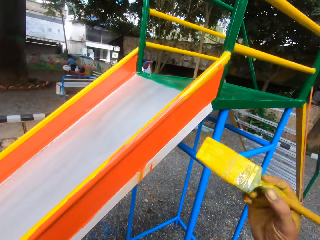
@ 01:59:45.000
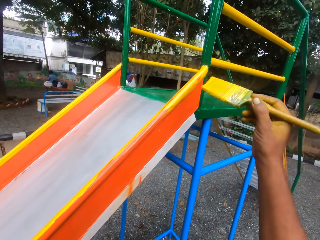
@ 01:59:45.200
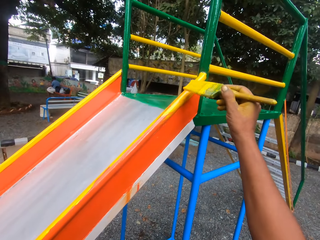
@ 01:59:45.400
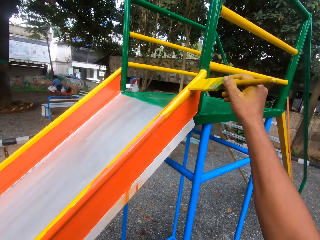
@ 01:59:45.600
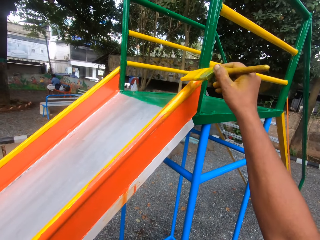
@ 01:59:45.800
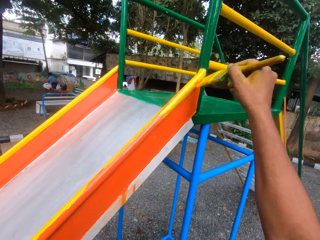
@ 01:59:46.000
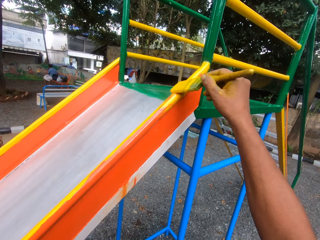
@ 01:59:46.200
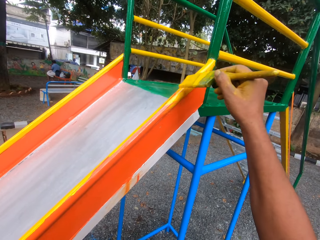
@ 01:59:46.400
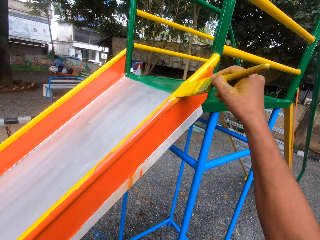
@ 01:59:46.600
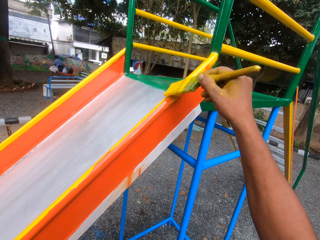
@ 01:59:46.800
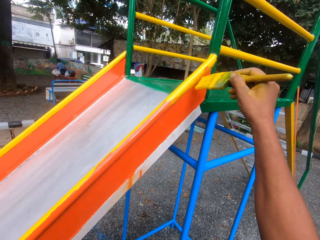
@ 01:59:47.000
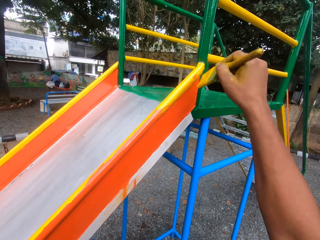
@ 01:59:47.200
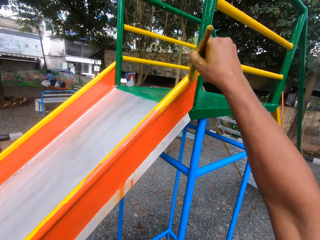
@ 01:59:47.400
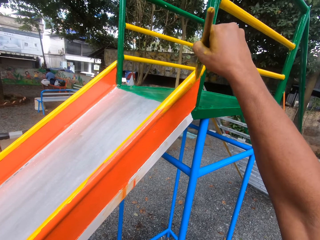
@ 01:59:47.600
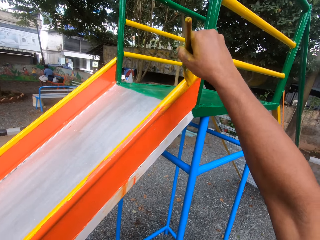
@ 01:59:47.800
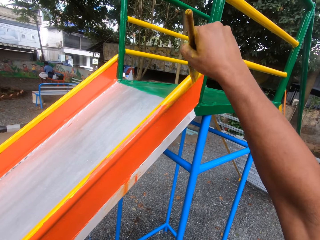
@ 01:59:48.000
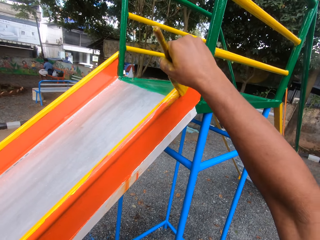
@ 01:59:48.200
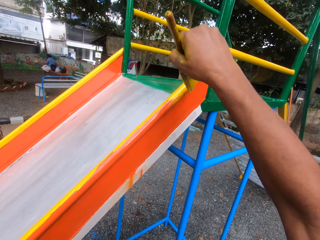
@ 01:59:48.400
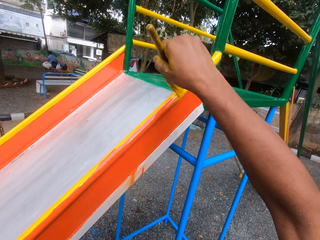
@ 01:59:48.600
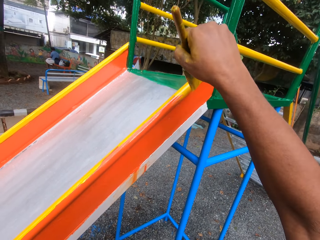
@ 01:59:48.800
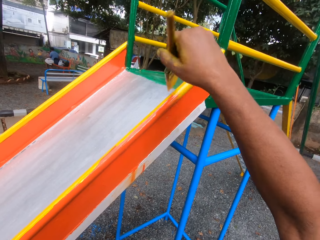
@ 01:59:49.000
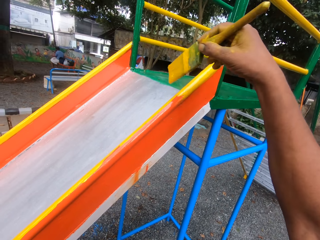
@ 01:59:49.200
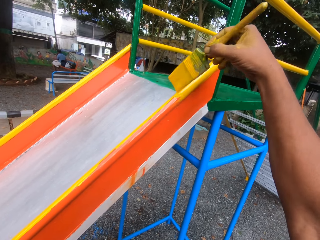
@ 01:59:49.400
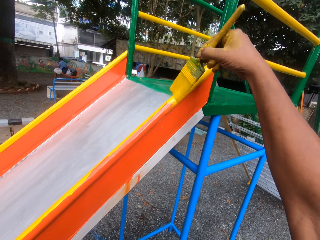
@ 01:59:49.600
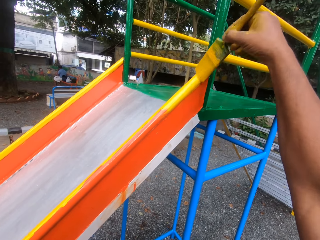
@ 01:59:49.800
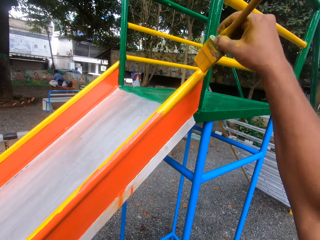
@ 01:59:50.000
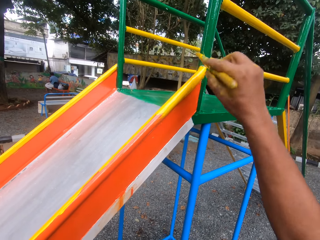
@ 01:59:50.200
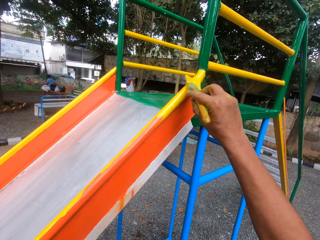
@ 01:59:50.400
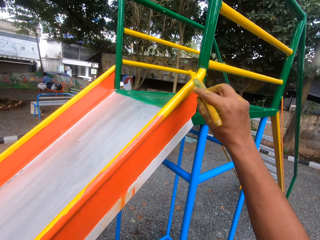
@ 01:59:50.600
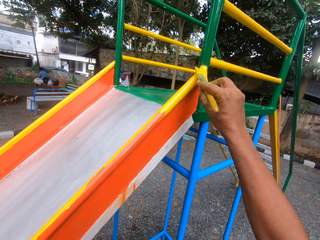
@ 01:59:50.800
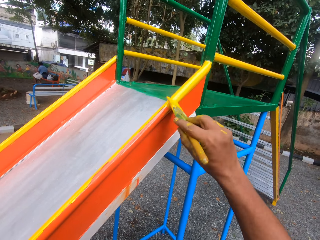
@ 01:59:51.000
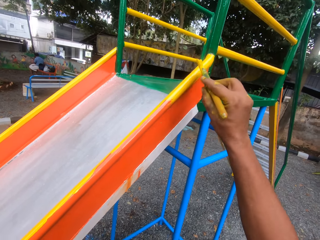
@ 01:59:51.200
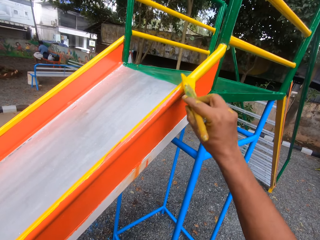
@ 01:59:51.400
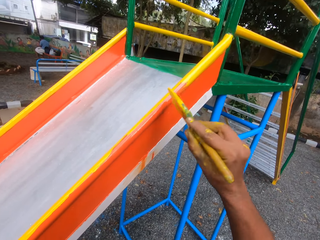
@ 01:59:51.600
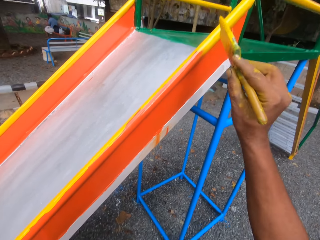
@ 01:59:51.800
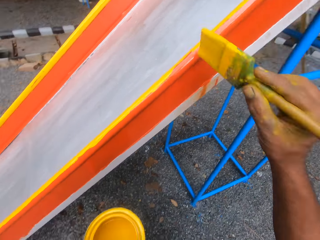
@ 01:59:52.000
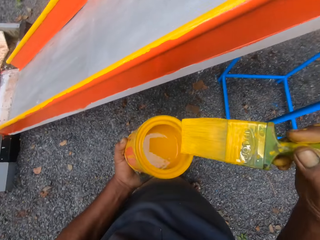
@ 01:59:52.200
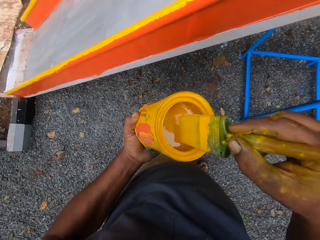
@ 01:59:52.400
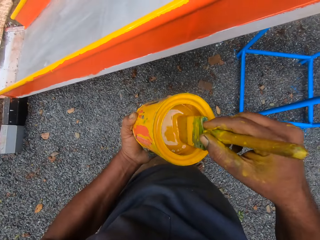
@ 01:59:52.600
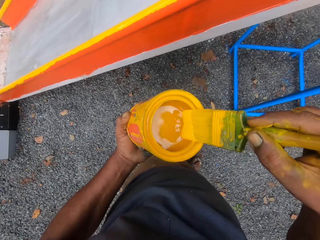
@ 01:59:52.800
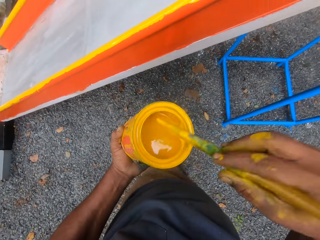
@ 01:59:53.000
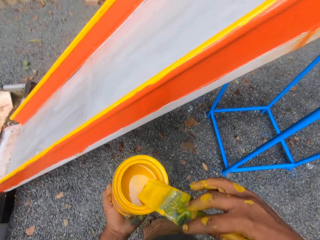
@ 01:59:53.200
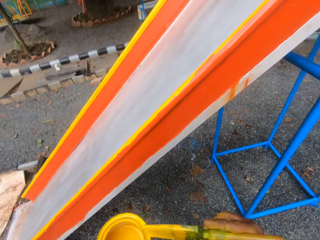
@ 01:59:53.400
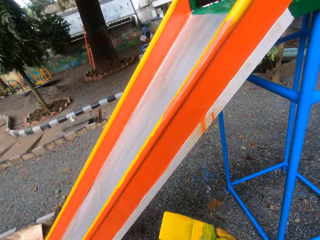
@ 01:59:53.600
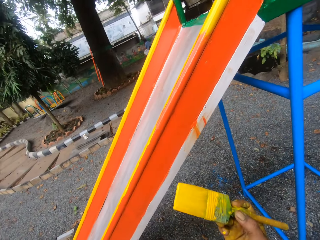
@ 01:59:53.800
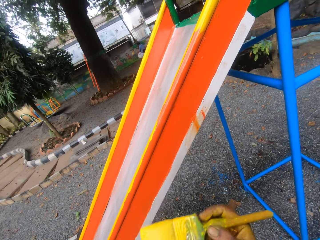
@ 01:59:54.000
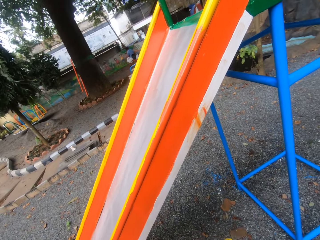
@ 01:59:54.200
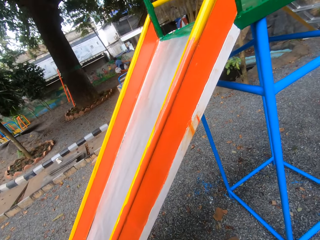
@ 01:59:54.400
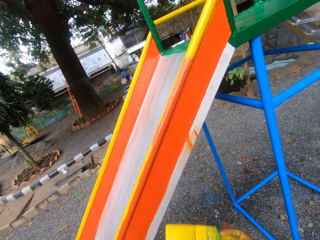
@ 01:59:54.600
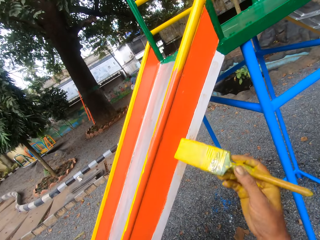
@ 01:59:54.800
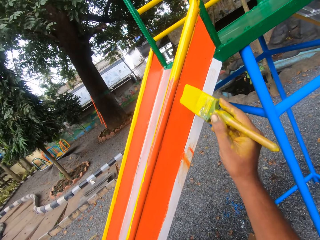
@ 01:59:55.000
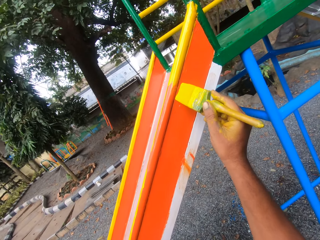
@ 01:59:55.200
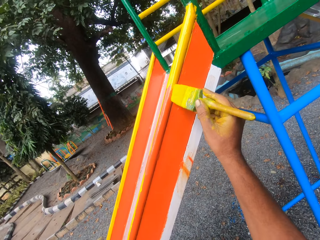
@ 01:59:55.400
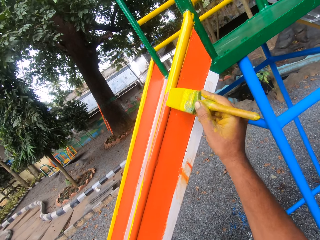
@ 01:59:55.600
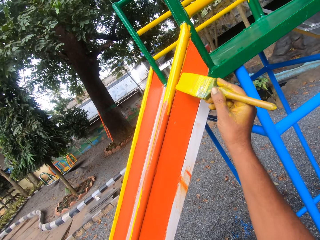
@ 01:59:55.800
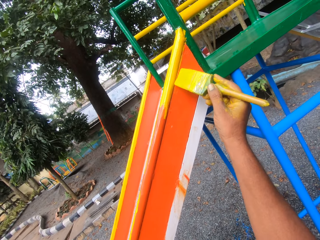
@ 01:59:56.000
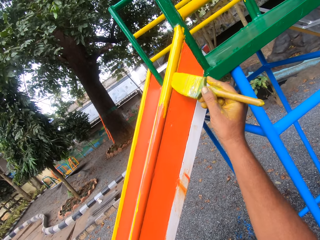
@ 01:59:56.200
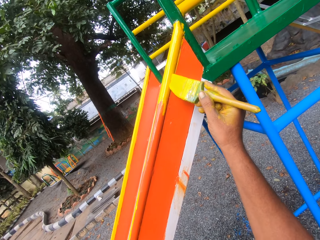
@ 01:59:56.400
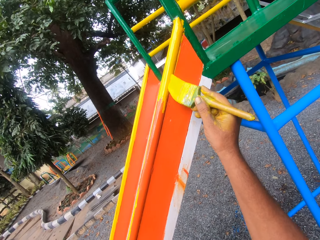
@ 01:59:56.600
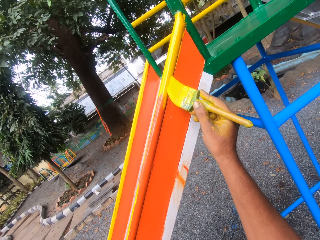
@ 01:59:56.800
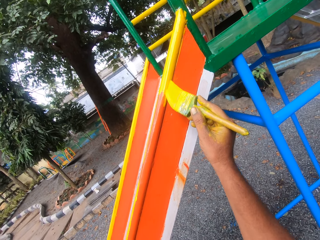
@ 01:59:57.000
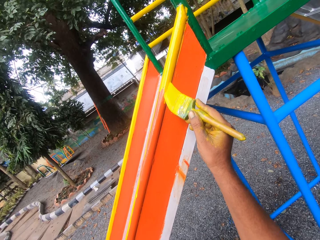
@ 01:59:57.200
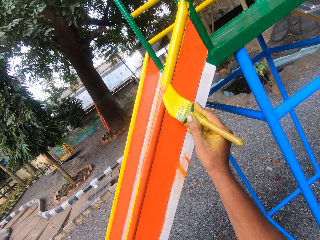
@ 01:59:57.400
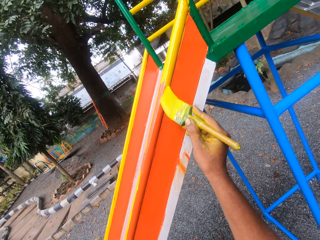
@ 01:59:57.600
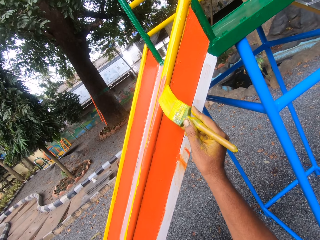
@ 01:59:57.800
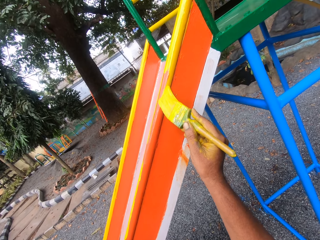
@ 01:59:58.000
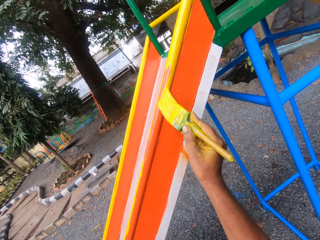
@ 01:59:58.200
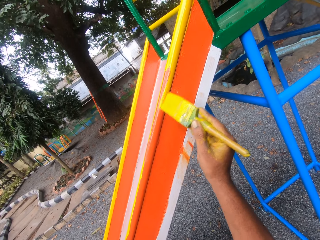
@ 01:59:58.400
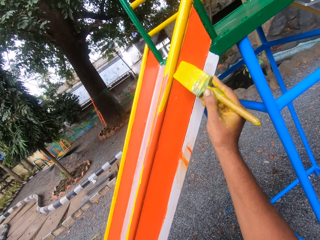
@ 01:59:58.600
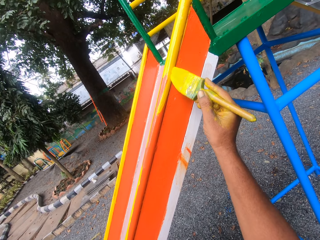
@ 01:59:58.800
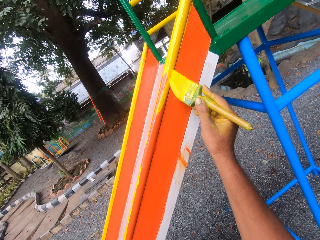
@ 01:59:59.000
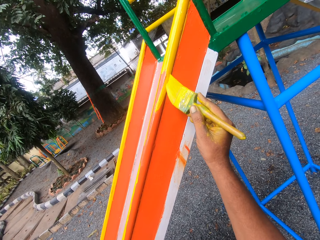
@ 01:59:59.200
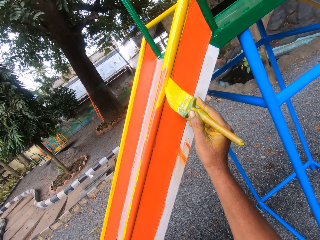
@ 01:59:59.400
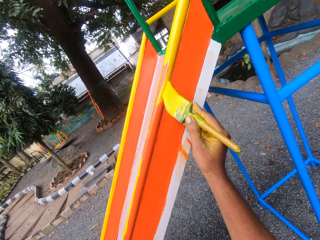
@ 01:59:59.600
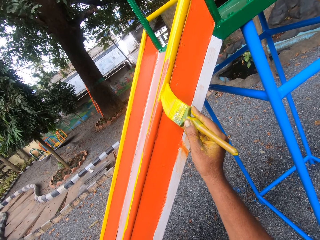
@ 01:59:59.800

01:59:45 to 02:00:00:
The camera wearer paints the swing with the paint brush. They dip the brush into the paint container. They paint the swing with the paint brush.

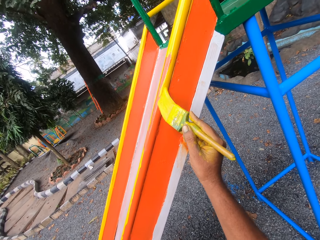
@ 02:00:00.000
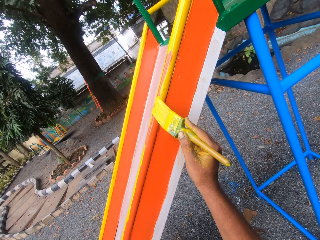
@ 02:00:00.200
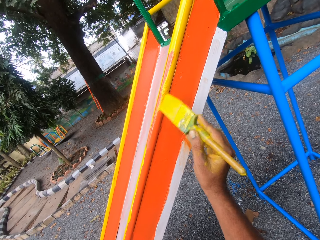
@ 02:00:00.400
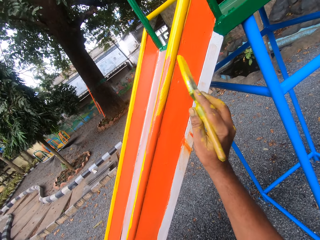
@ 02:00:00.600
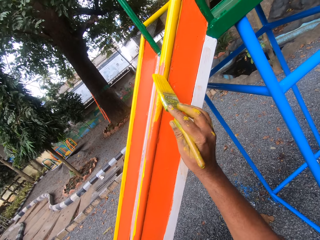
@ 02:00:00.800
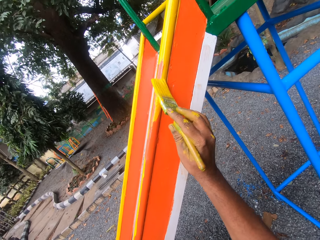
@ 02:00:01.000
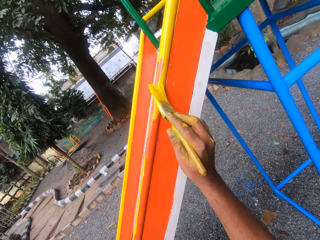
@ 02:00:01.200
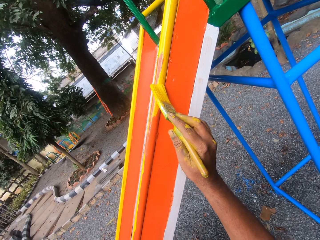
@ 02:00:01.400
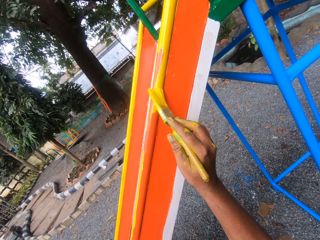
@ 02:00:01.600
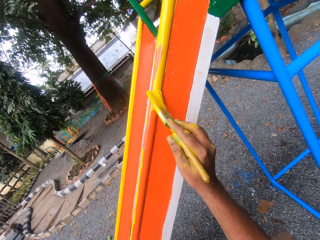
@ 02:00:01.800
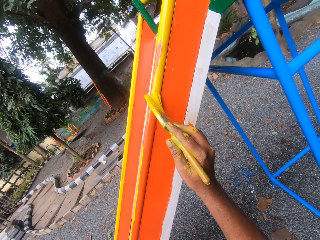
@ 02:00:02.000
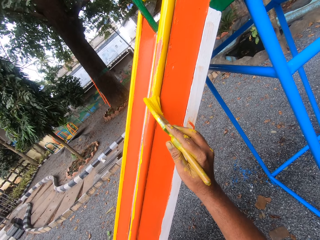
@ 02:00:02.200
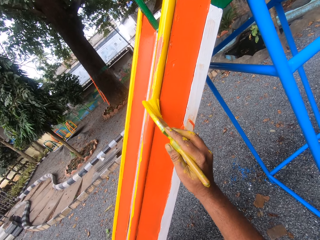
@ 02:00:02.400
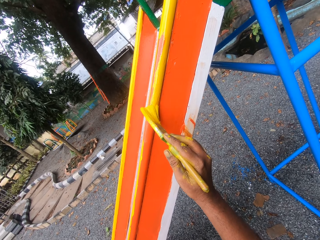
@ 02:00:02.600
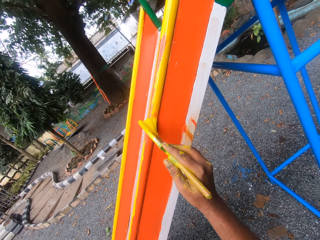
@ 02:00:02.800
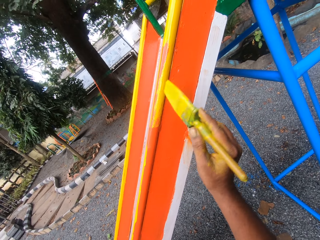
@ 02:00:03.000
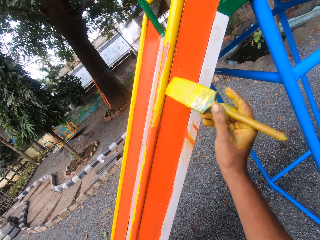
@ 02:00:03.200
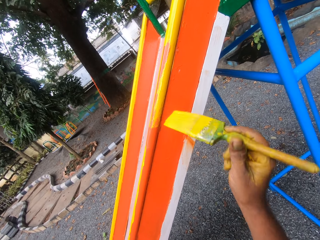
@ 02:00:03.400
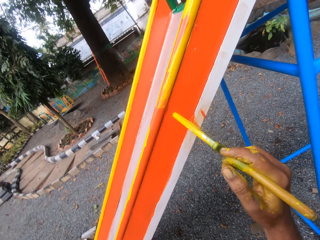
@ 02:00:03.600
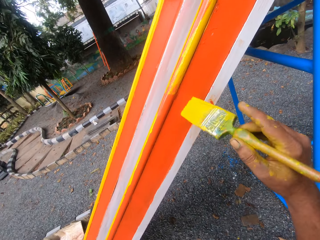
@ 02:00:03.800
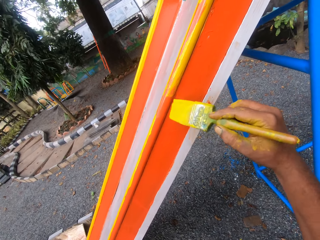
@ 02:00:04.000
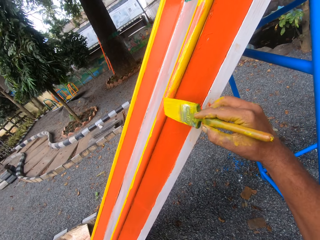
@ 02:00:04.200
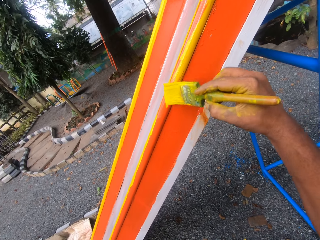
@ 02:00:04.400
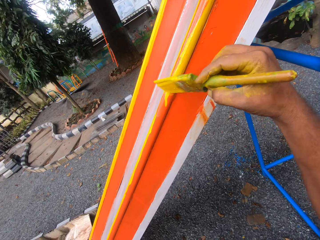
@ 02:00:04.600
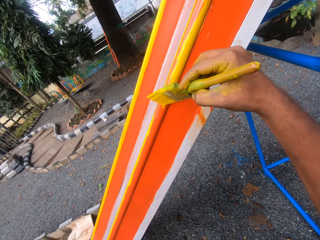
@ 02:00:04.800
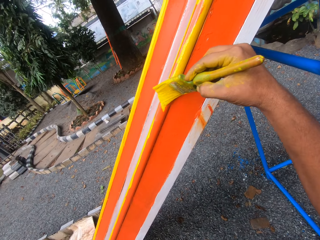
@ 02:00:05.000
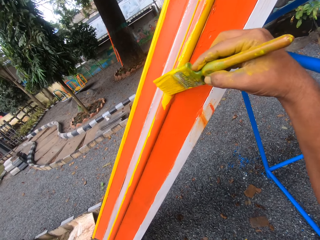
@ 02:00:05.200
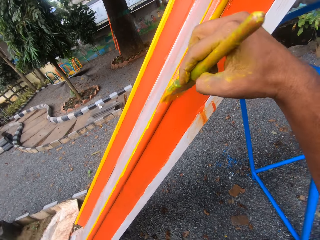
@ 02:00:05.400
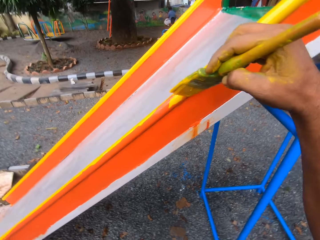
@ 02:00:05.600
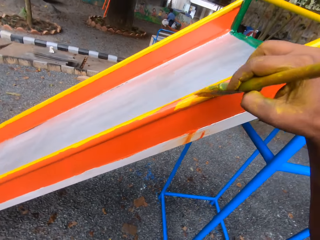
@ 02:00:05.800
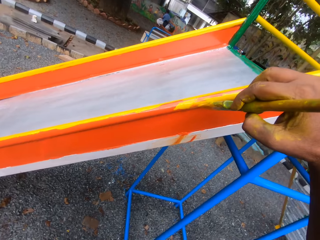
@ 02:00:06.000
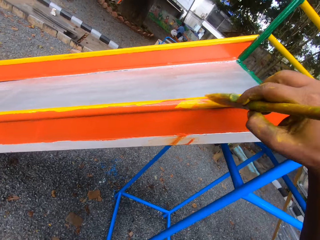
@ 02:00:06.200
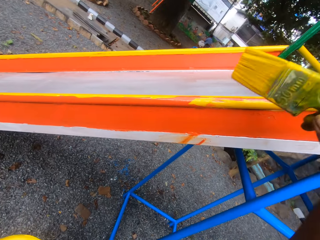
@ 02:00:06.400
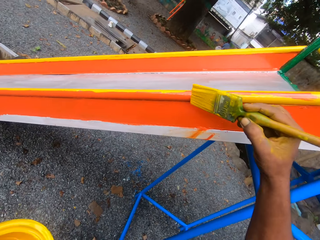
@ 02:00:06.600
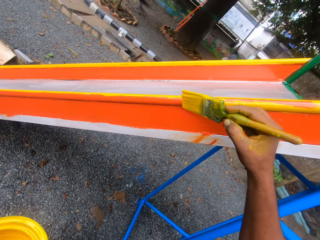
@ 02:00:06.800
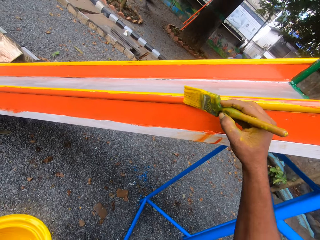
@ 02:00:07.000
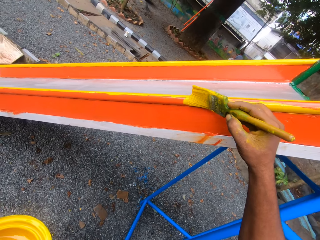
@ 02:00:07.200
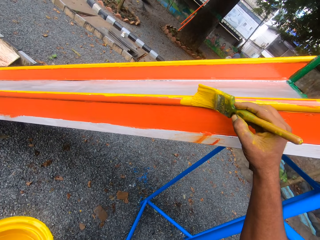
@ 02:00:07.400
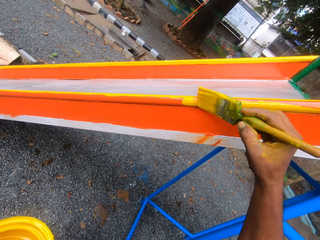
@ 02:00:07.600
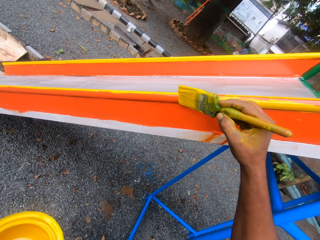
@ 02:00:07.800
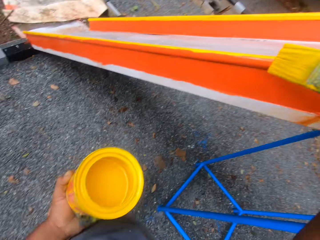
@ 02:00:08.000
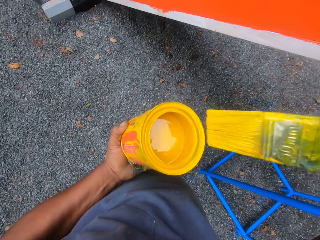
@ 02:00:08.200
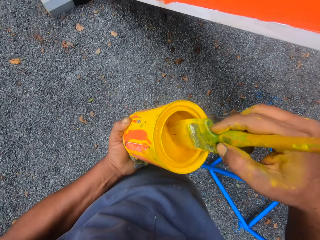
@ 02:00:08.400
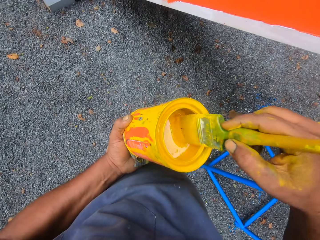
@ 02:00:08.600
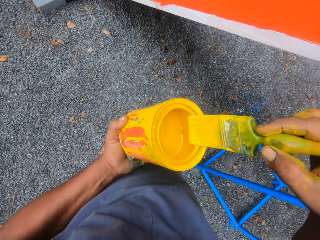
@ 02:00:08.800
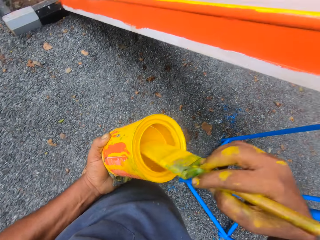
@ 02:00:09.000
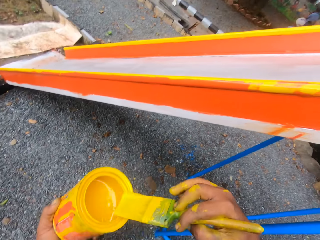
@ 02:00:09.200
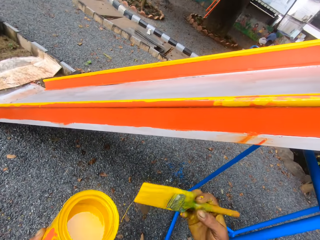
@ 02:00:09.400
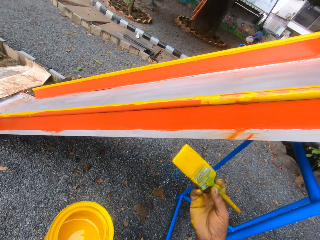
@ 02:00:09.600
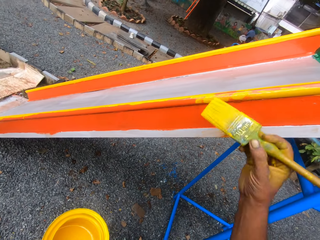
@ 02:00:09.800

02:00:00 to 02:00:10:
The camera wearer dips the brush into the paint container.
